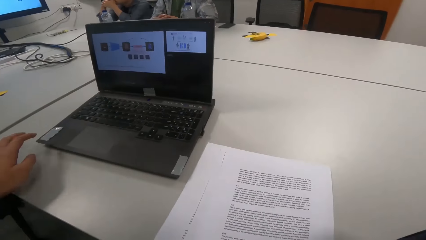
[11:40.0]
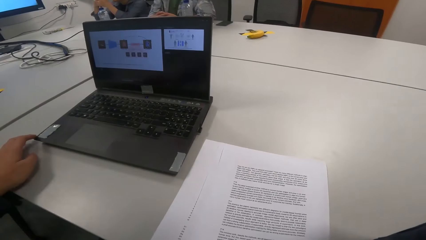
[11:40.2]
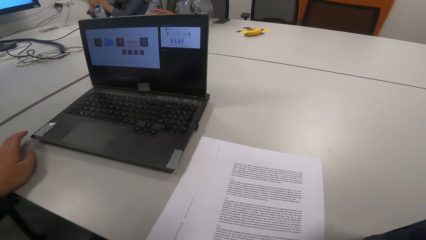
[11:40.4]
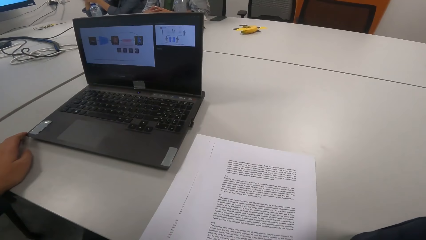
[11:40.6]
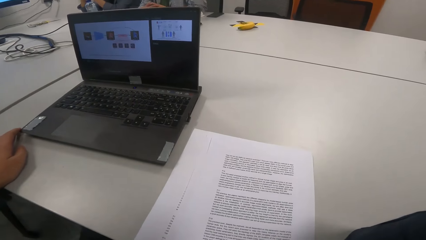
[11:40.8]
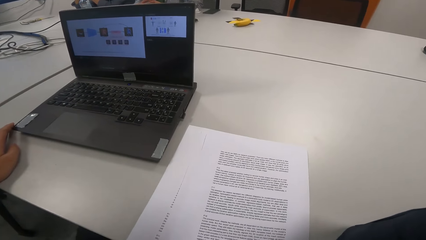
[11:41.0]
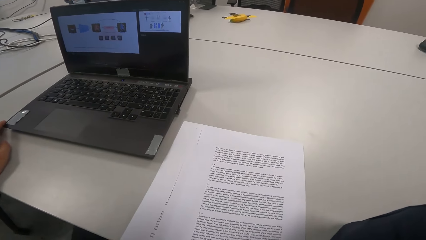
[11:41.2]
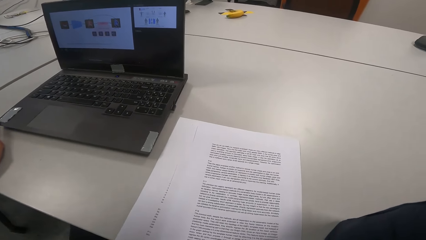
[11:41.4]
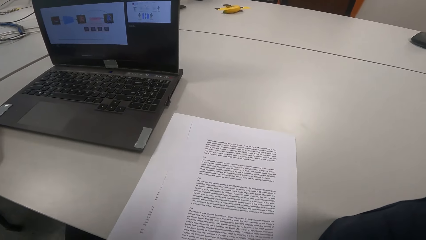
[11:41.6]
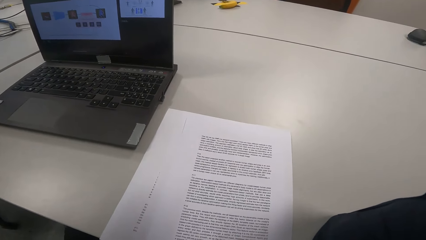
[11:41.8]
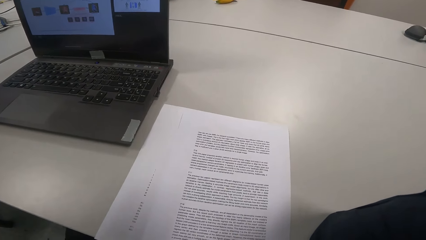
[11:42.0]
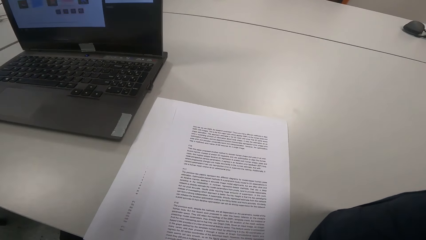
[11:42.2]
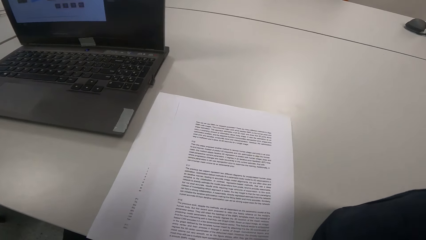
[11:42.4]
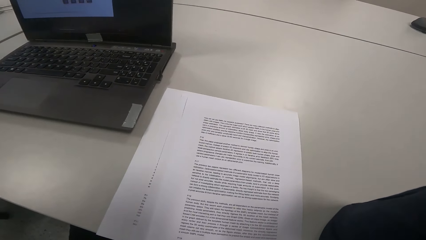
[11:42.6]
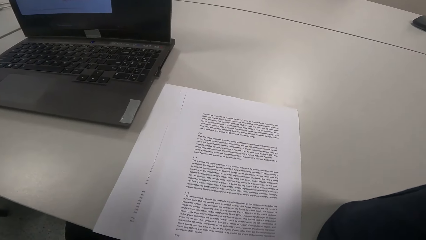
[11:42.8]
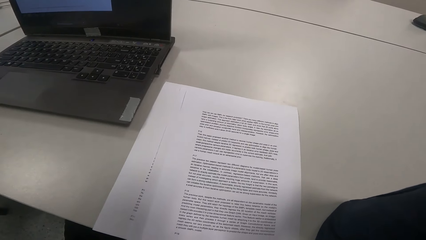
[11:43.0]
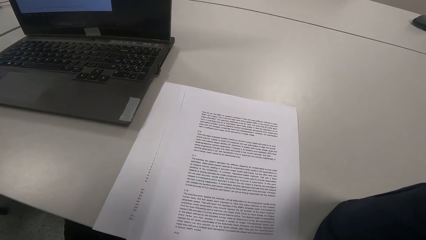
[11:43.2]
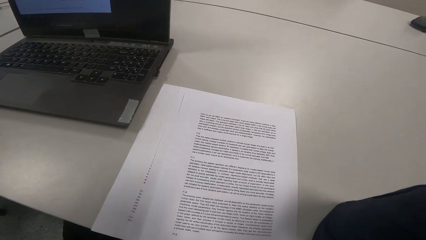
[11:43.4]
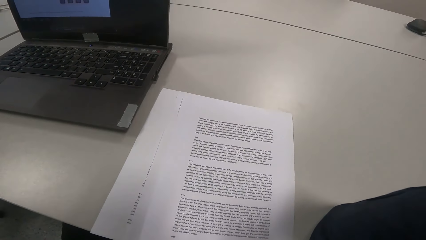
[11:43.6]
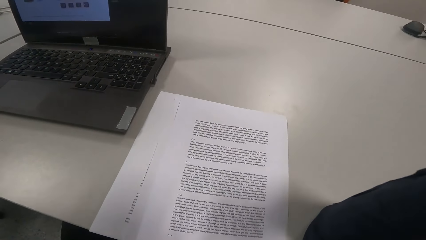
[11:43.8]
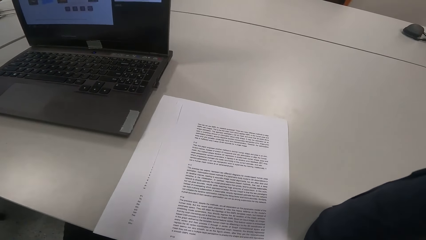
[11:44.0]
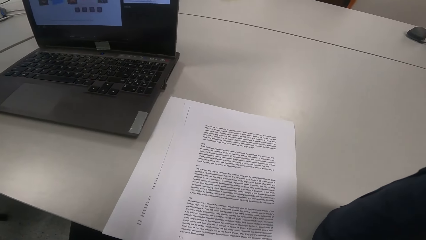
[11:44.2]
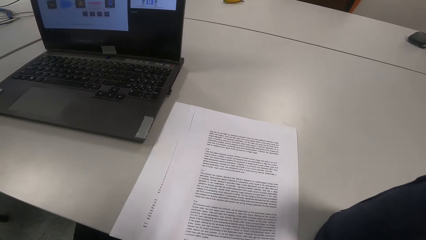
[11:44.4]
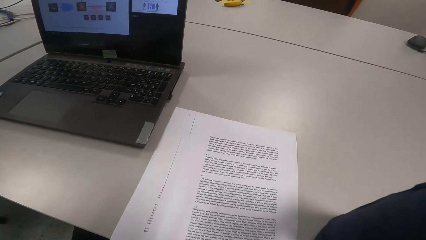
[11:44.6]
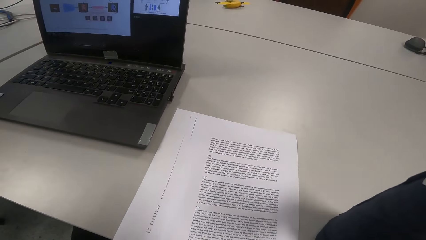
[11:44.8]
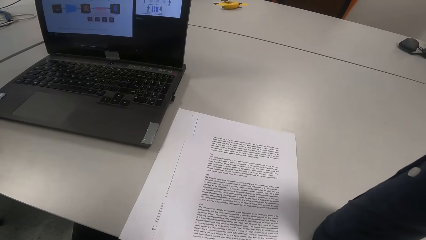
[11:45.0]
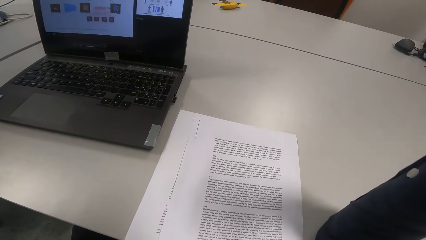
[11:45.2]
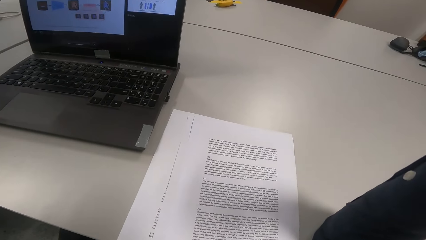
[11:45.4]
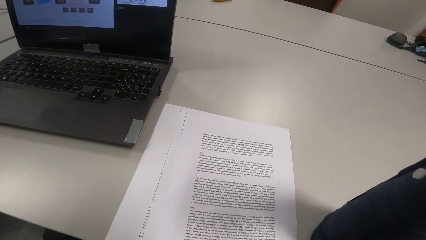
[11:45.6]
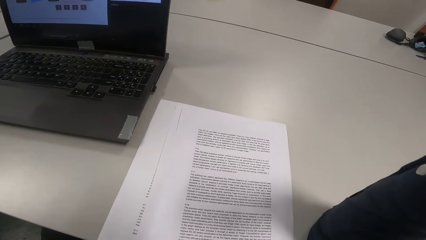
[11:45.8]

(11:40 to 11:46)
The camera wearer touches a laptop.

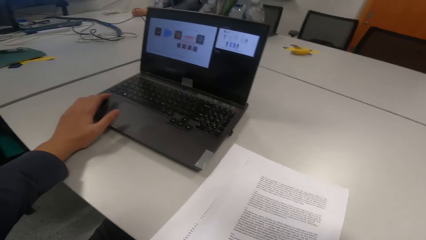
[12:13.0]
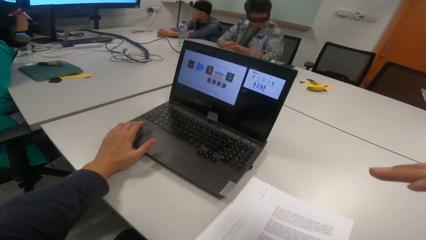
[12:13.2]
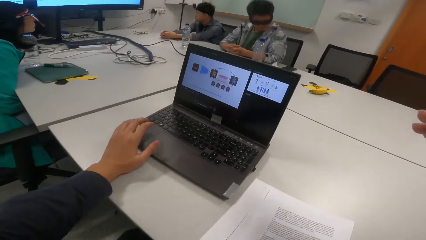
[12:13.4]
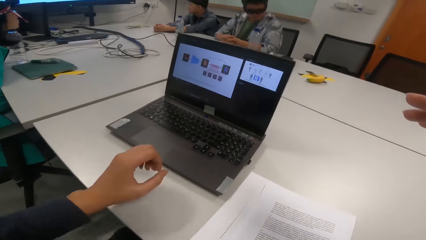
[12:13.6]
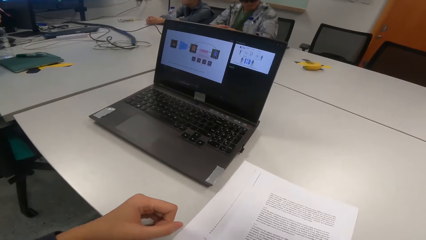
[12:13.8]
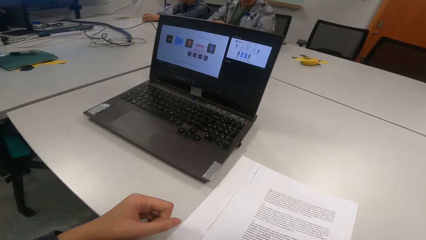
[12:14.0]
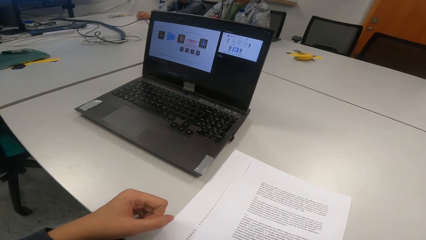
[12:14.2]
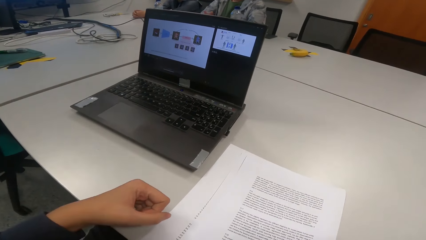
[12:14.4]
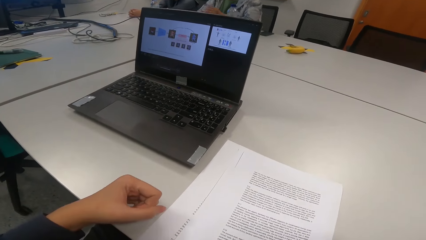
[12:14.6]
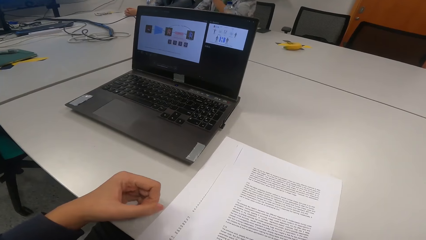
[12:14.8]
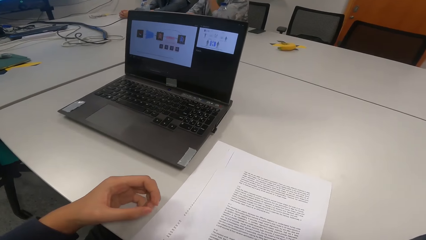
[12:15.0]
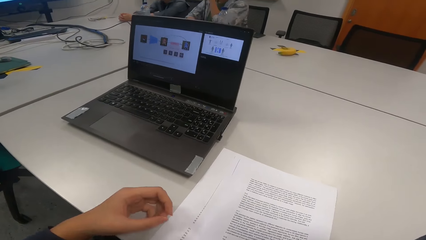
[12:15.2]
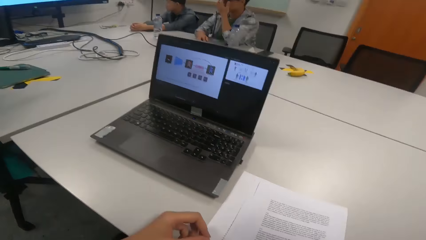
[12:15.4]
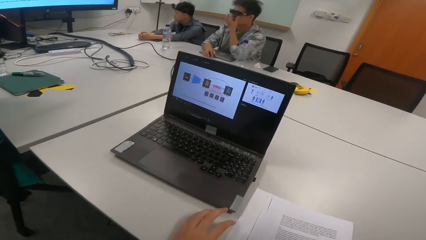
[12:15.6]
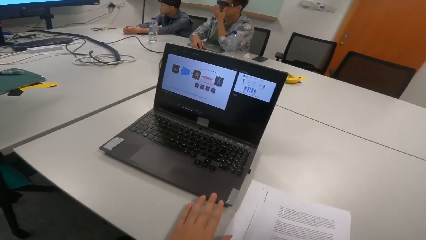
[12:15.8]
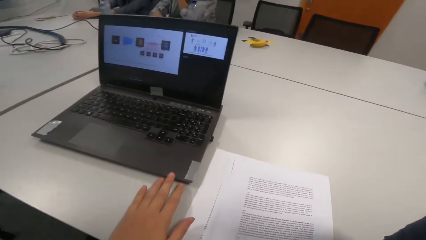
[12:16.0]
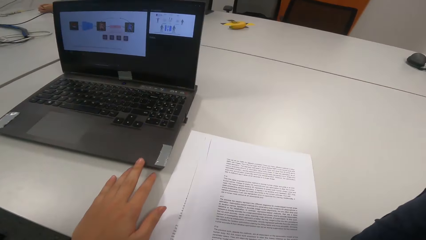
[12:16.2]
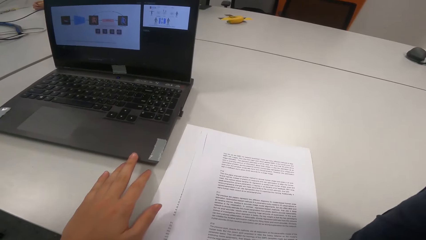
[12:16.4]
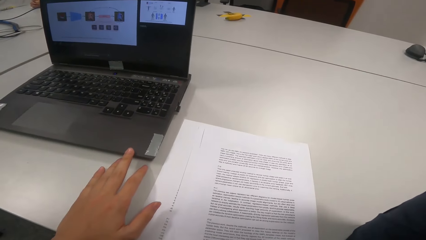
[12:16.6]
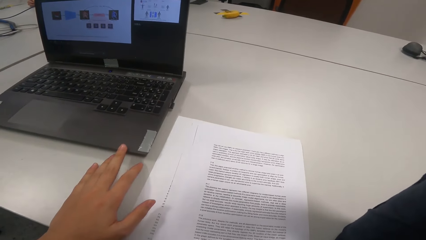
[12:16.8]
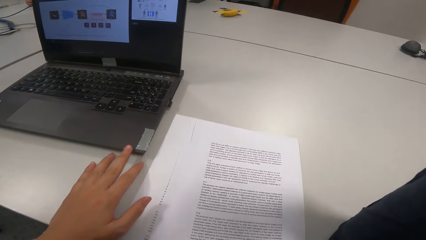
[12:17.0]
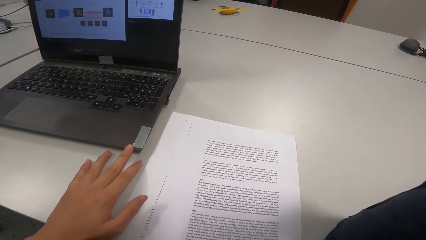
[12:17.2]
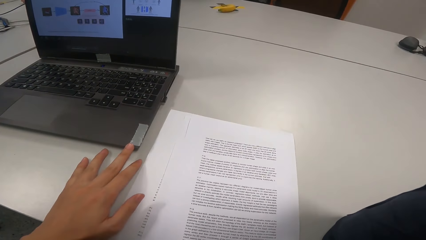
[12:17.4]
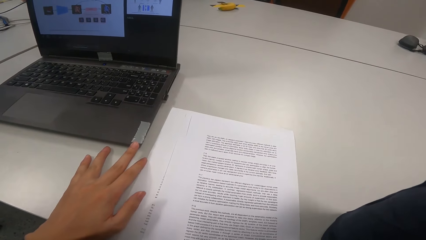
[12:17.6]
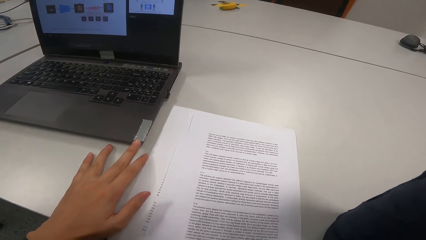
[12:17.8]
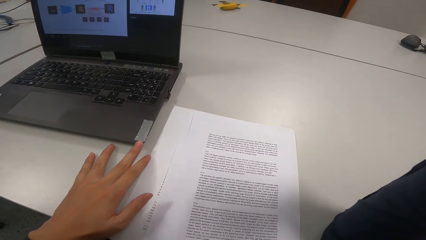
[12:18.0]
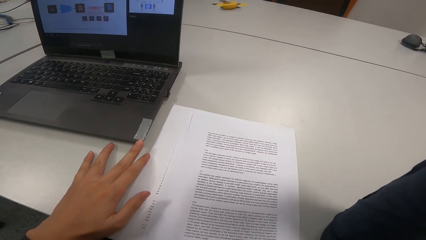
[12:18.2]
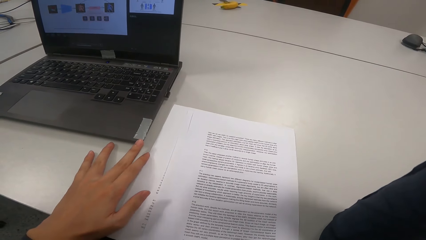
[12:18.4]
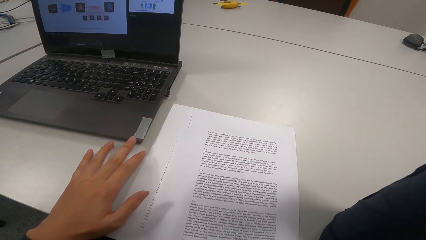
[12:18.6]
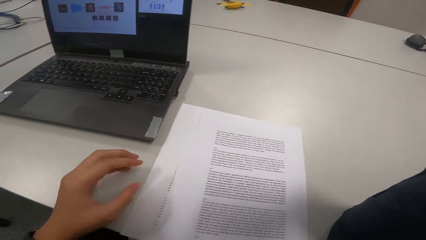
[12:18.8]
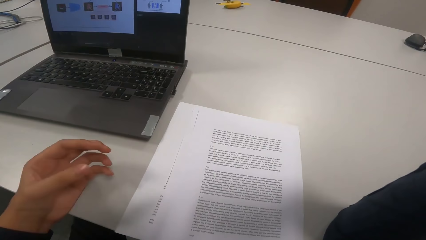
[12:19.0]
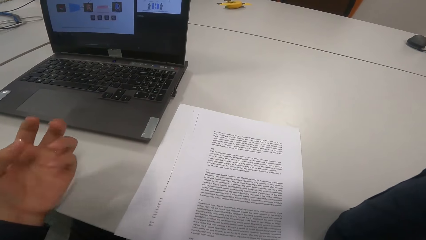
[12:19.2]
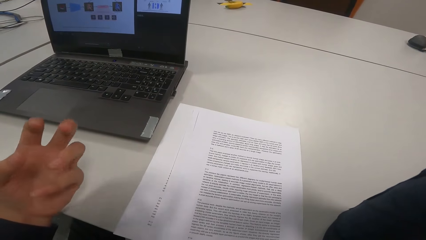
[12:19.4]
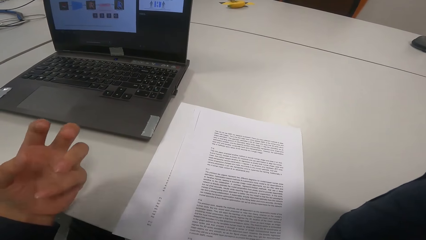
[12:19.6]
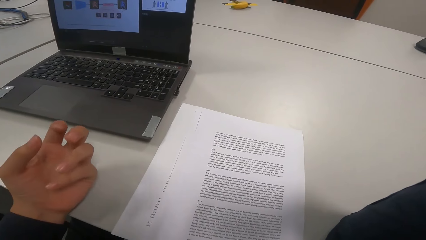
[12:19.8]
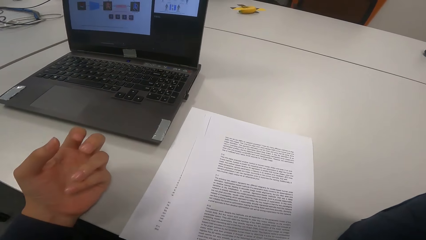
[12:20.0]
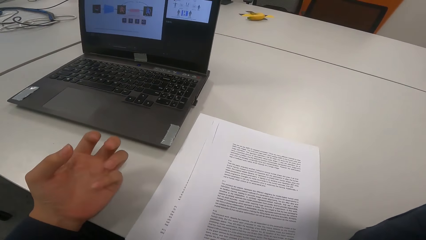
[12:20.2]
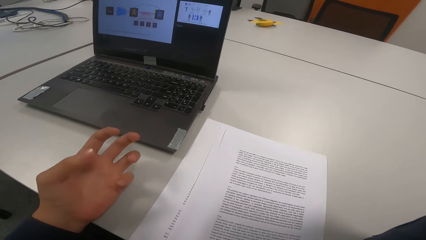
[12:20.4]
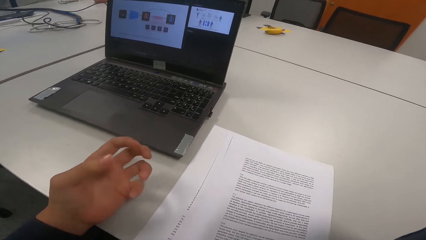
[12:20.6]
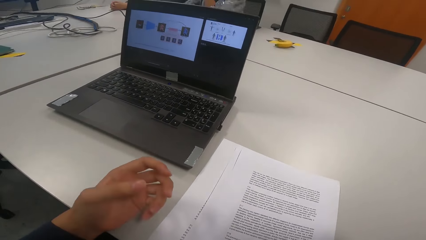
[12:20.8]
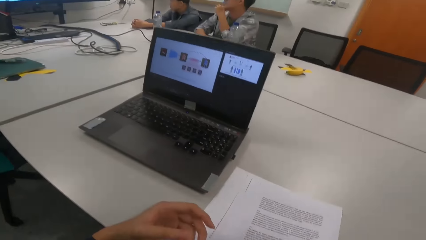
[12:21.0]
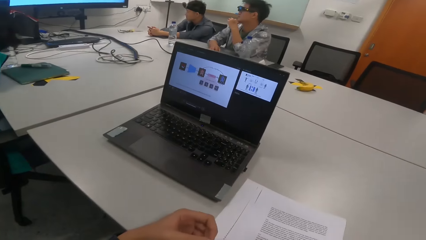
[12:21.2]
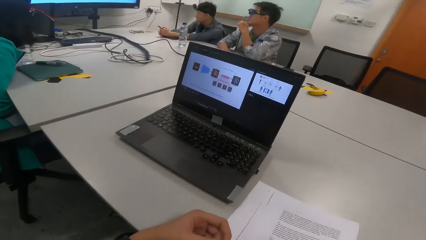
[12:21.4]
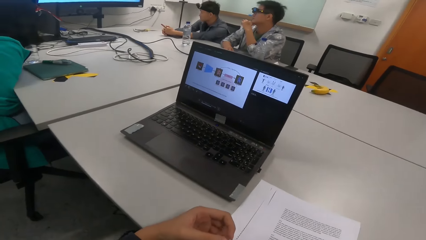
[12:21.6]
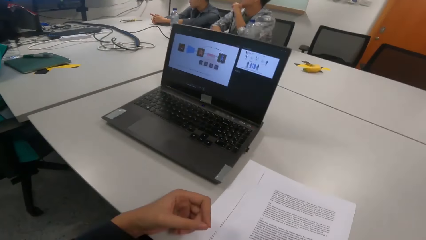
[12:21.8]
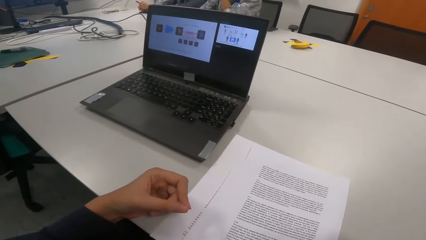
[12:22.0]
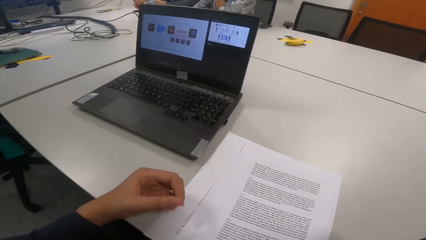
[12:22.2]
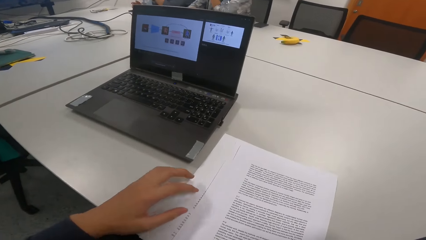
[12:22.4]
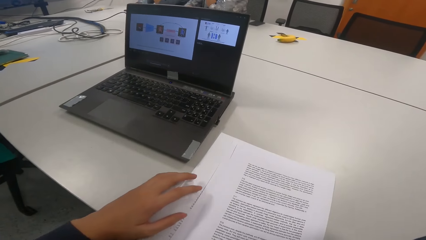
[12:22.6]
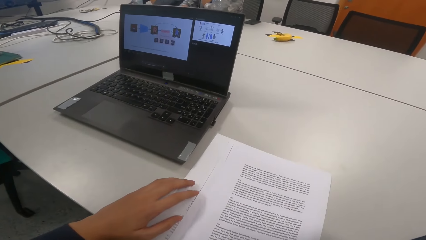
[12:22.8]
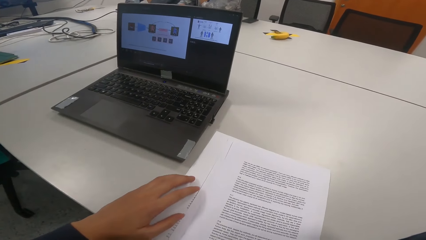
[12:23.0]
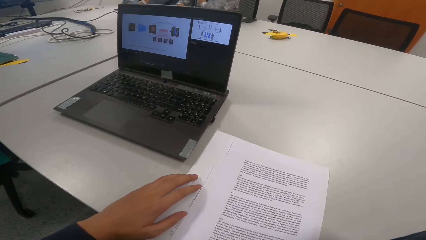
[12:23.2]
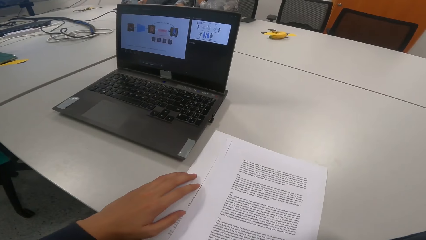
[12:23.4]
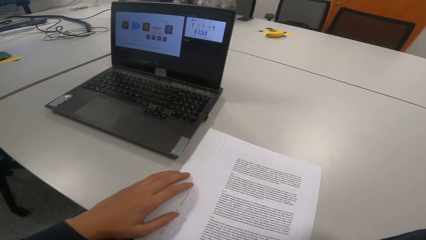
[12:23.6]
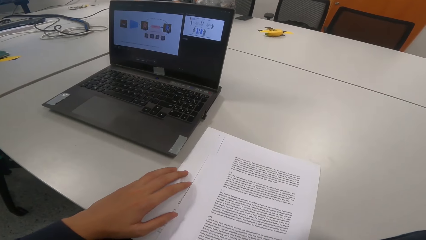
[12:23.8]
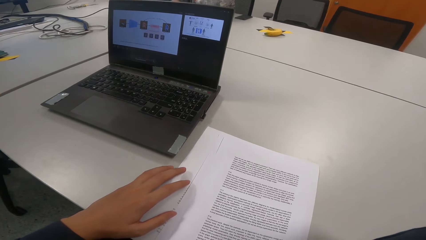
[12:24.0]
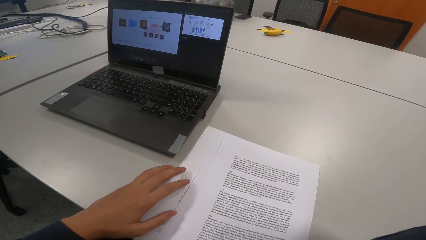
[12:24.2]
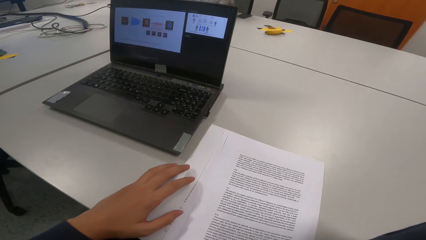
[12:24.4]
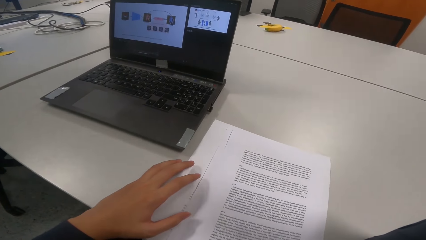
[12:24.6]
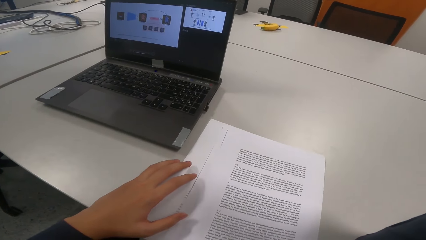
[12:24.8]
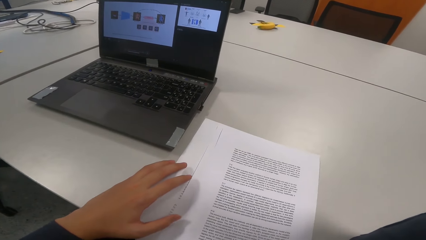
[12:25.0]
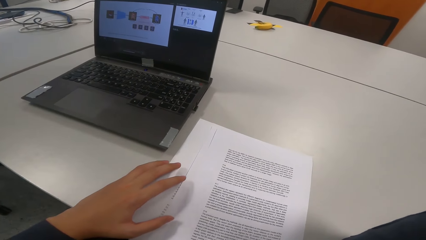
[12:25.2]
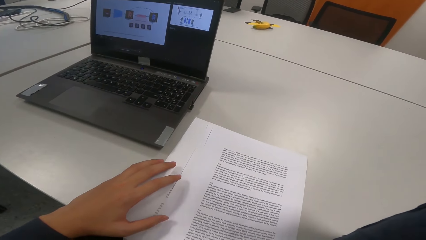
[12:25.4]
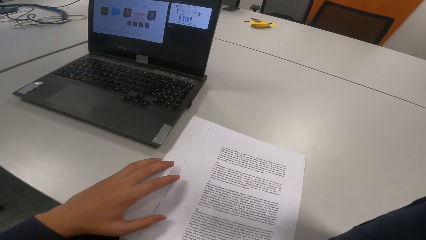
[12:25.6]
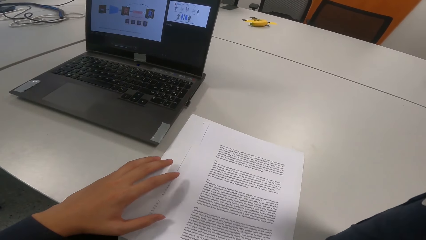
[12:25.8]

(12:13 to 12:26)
A man touches the face. The camera wearer raises a hand.
